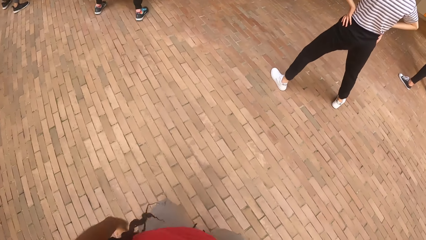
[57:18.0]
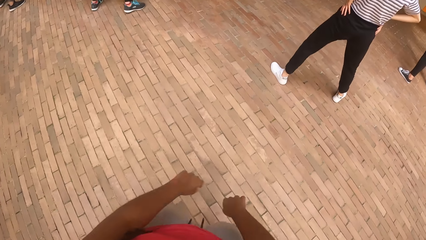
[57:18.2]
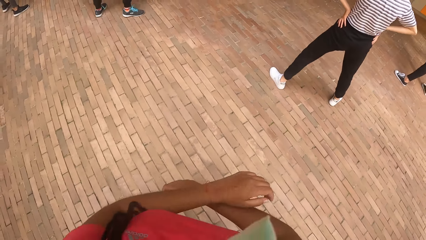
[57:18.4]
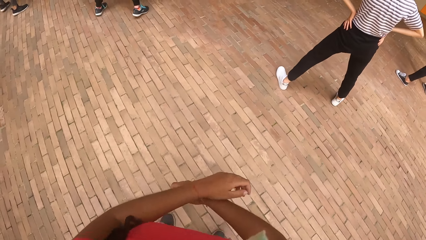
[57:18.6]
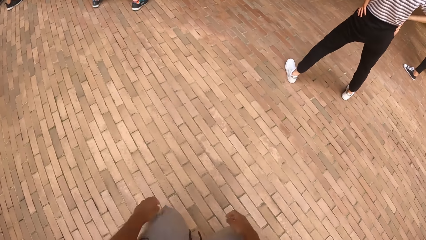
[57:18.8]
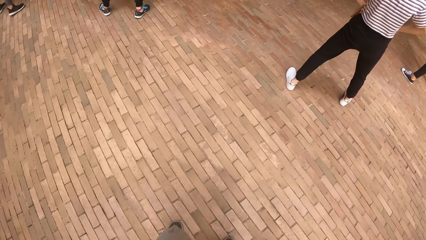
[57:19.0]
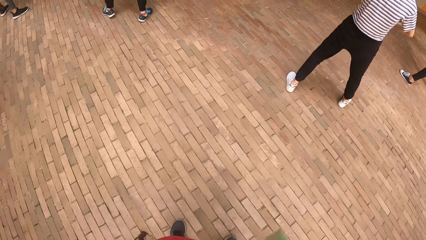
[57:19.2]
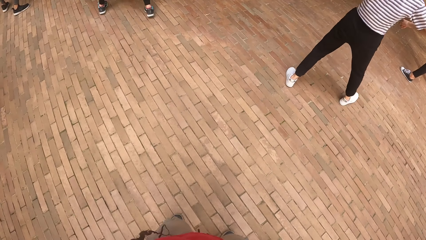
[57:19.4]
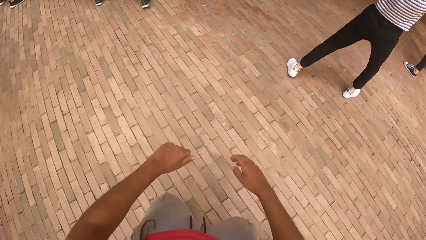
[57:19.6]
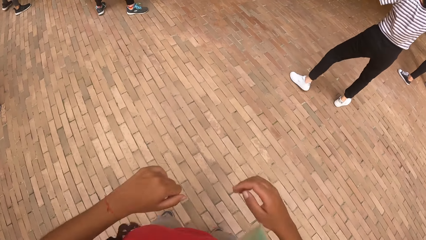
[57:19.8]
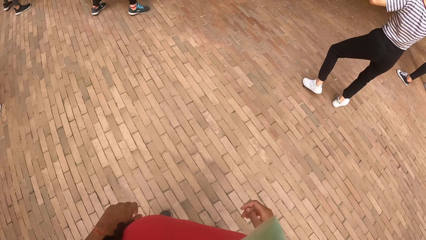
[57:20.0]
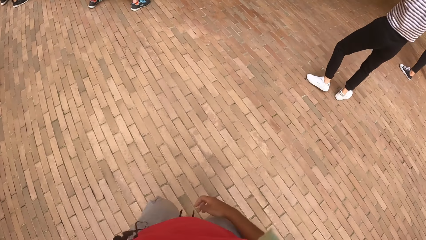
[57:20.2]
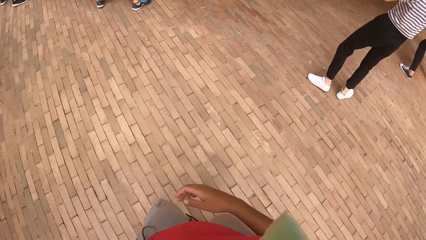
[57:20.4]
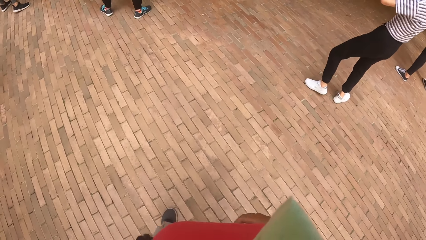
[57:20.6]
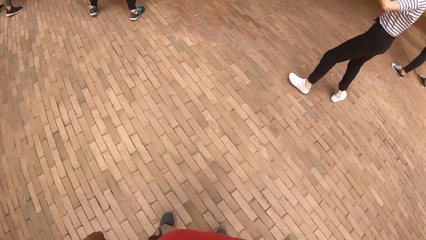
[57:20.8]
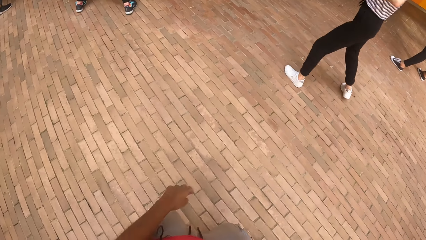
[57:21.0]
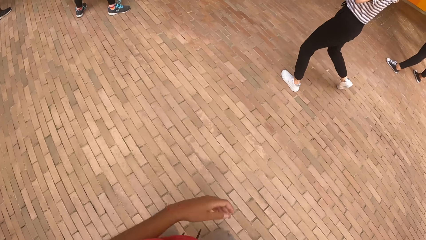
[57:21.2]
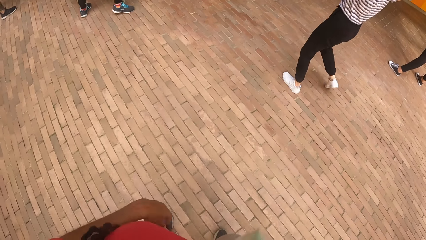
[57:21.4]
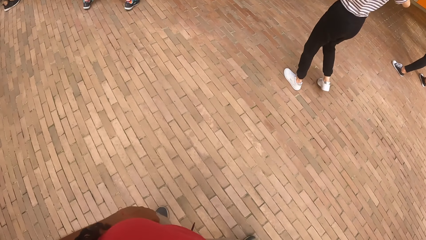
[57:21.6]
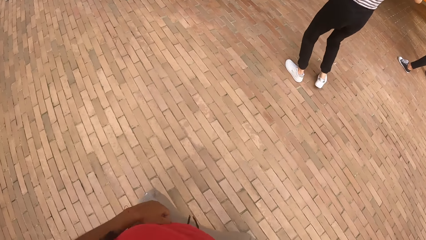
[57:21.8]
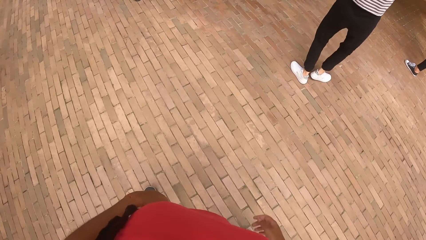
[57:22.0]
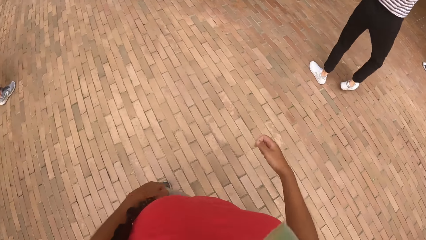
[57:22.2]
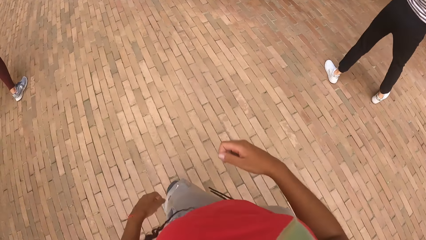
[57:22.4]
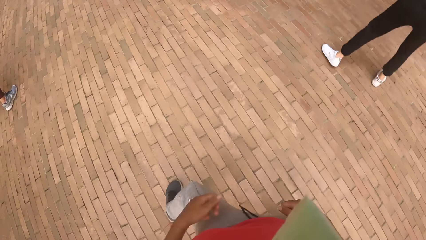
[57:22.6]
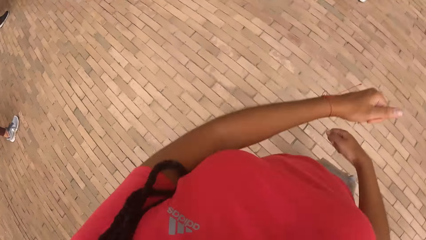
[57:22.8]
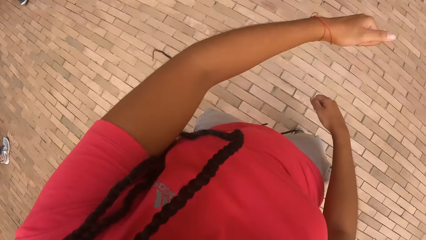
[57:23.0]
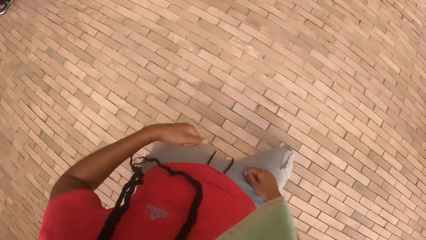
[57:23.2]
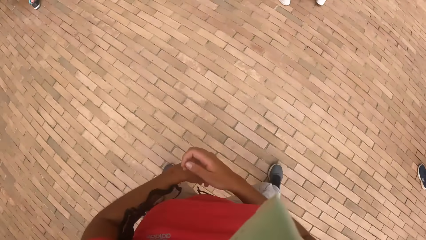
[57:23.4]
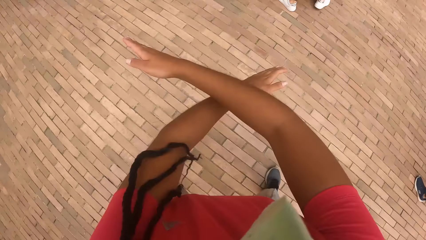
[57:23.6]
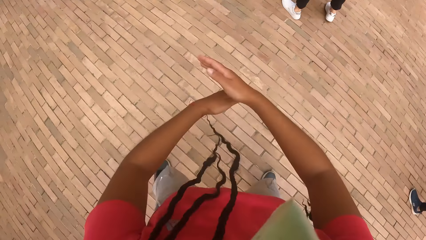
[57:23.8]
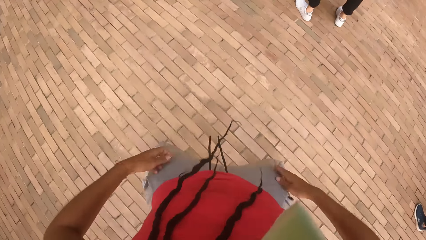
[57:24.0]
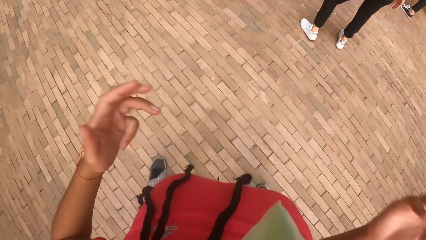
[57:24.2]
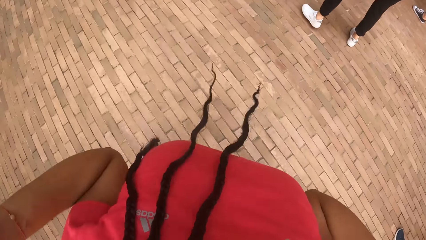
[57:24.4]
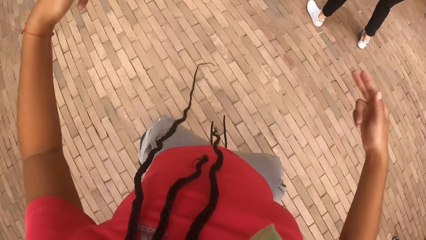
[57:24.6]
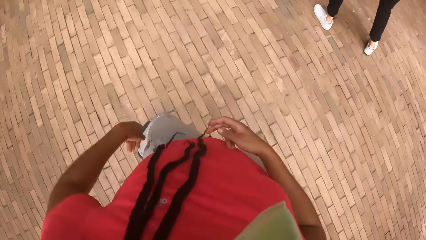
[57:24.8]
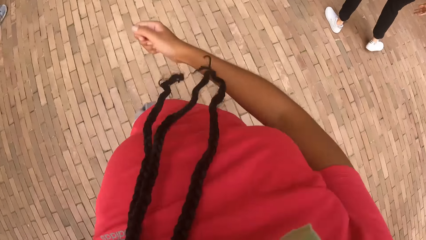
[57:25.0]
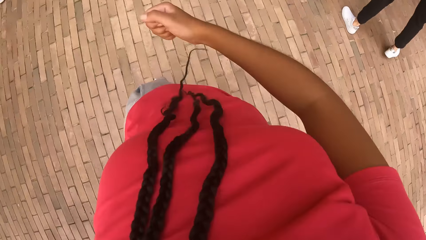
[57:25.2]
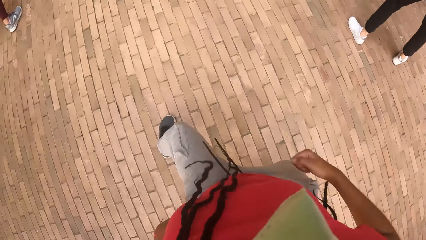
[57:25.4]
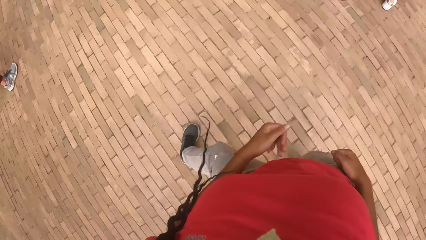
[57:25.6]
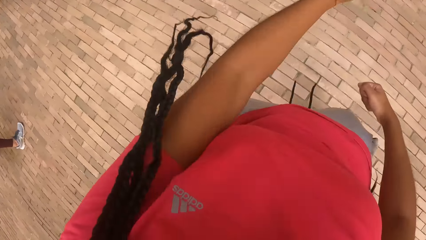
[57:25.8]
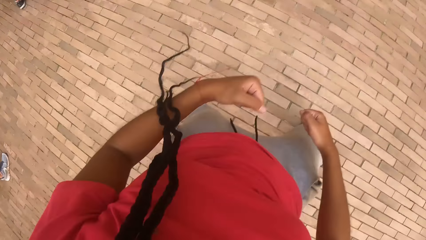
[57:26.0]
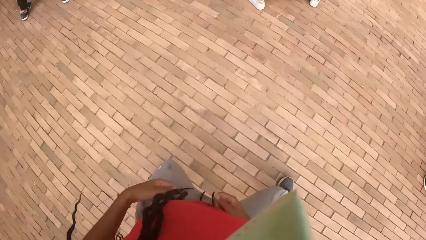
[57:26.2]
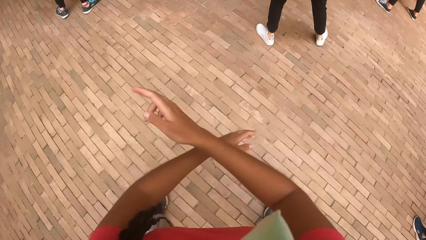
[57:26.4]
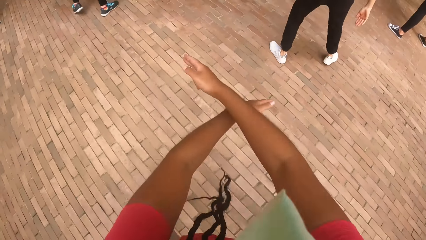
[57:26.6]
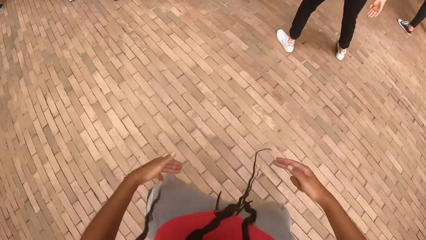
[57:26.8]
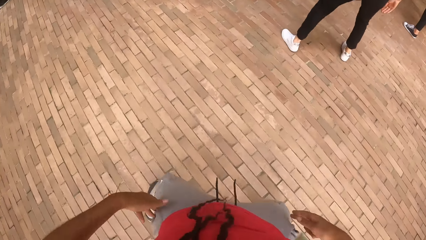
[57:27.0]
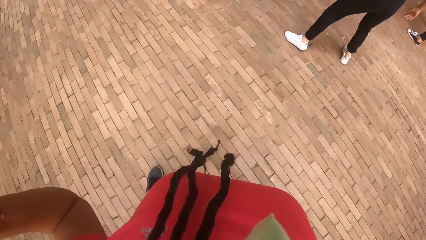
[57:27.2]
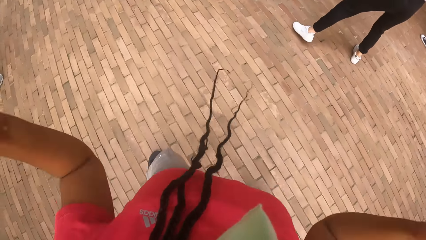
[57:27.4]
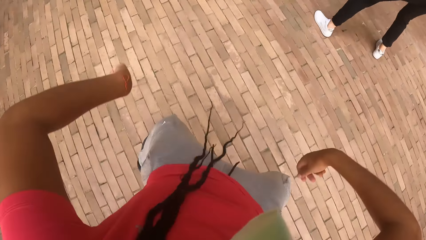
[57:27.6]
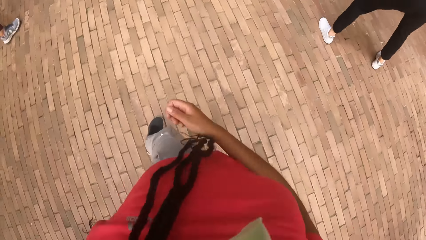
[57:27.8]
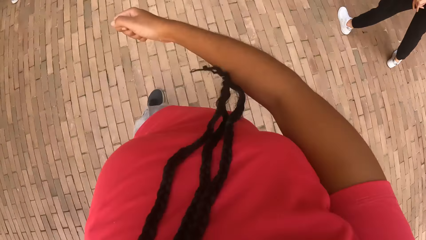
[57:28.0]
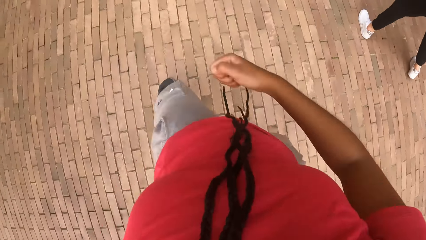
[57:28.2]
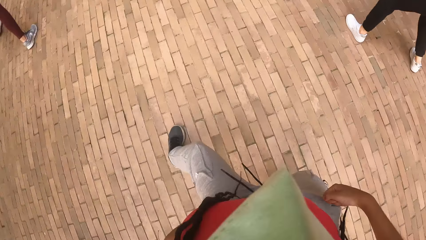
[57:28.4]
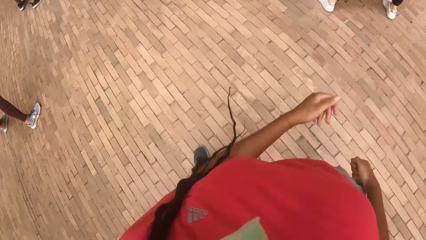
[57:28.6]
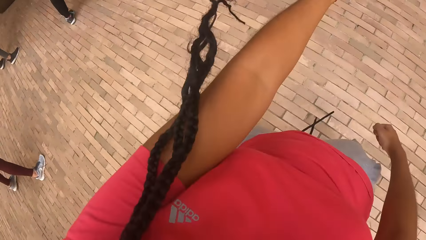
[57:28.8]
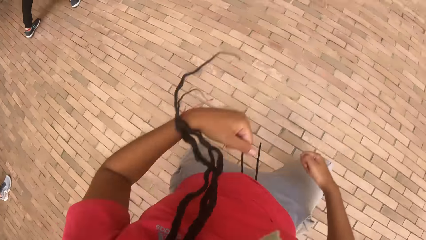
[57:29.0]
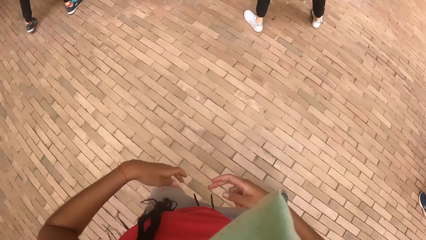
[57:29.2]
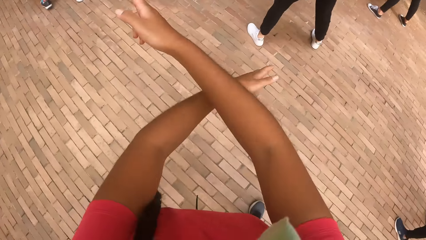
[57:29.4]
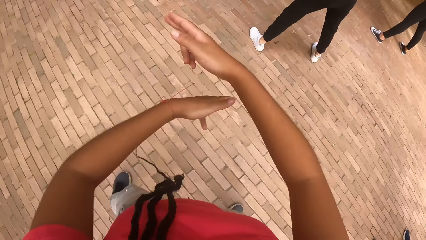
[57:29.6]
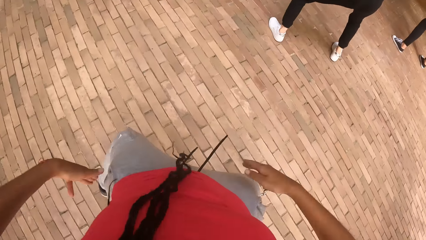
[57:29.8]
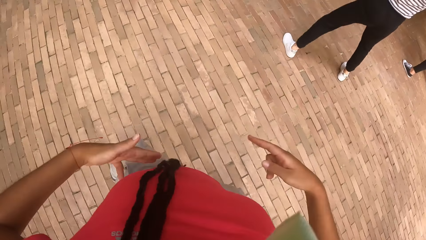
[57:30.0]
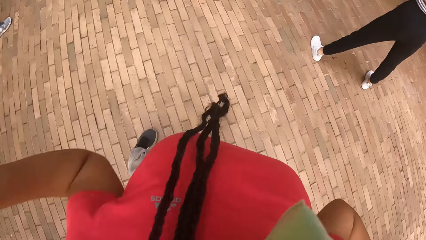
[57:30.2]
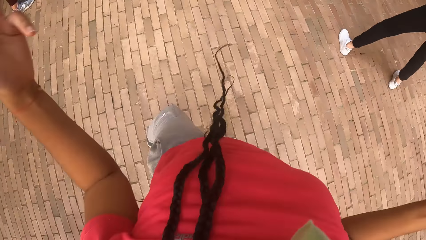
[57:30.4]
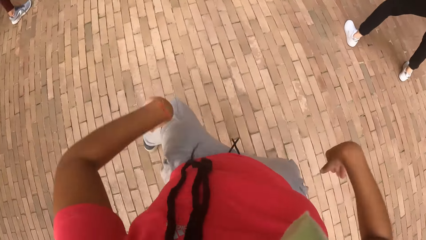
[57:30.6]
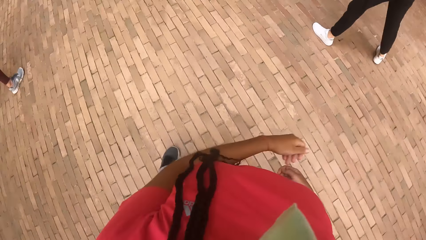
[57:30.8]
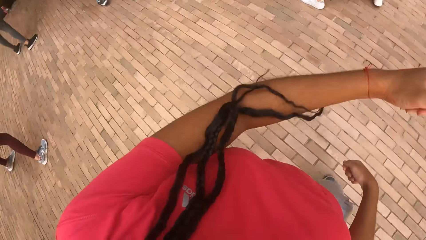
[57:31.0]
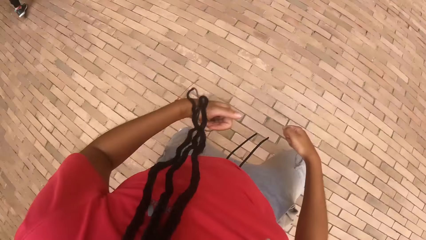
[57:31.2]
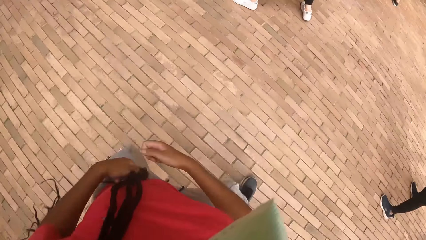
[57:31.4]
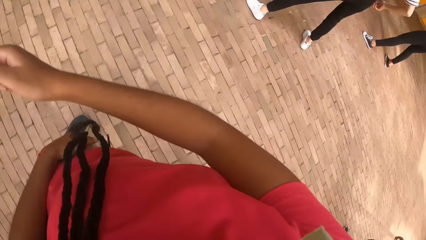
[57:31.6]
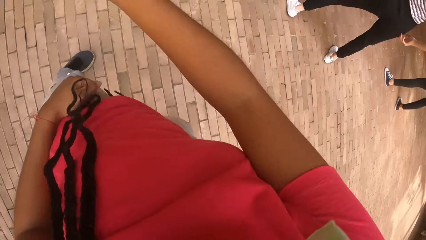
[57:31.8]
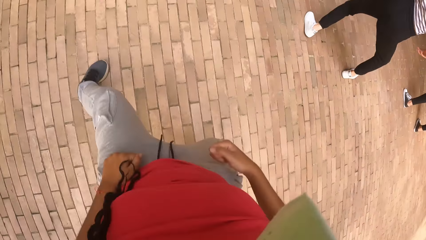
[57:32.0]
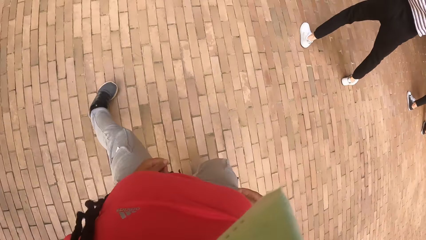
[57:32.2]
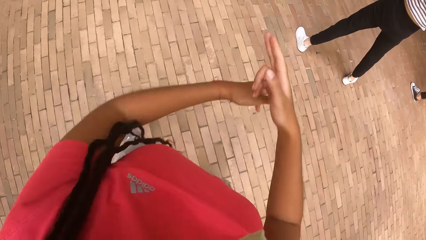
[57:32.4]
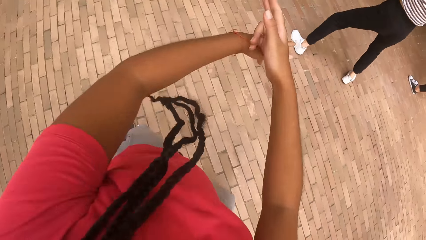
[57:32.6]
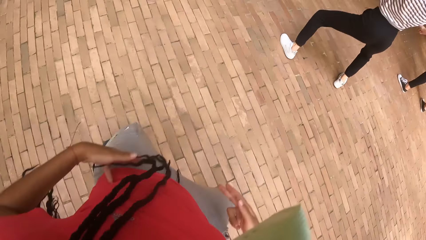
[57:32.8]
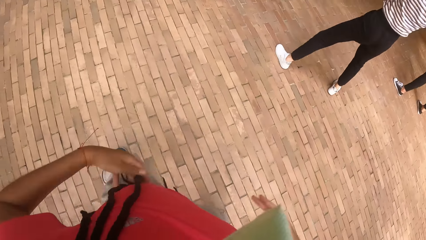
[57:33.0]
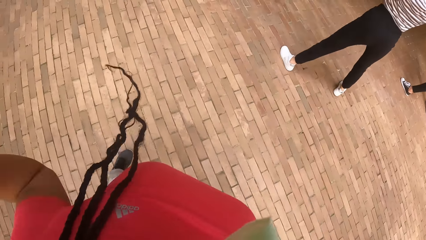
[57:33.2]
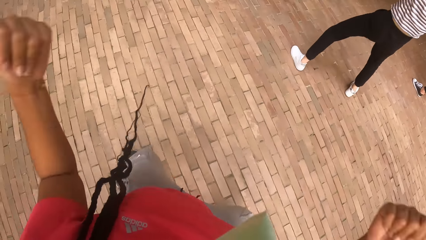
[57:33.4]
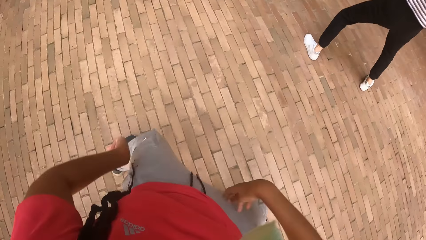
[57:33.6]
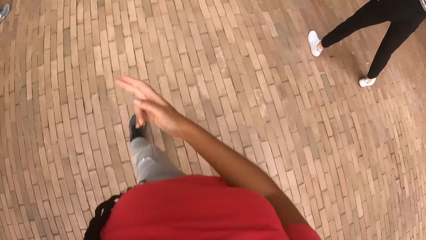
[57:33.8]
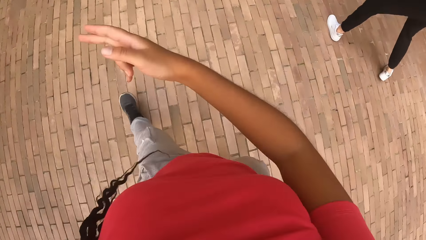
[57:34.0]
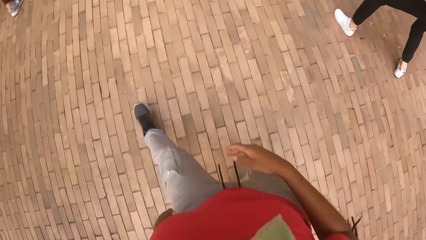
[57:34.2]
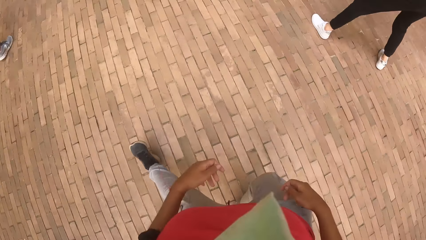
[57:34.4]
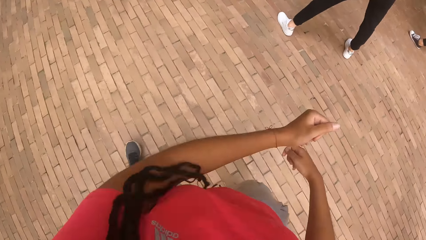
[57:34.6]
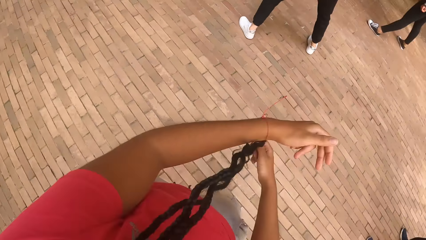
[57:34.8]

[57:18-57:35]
The camera wearer dances.
